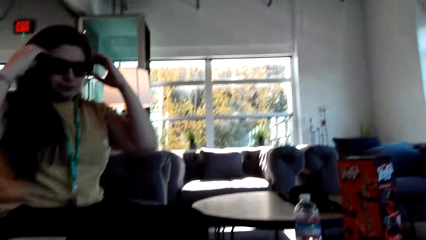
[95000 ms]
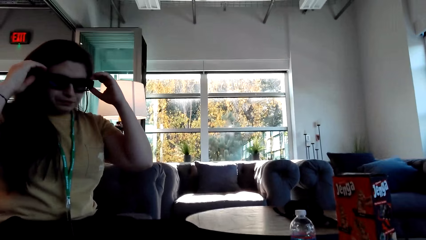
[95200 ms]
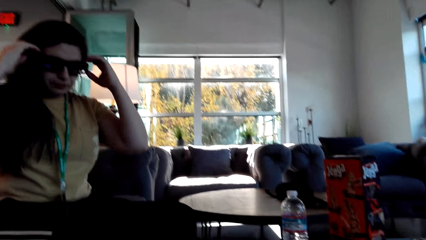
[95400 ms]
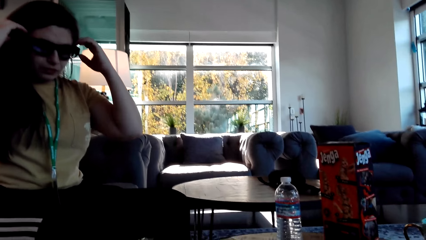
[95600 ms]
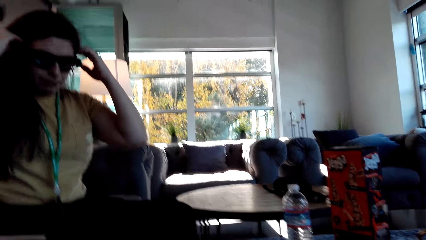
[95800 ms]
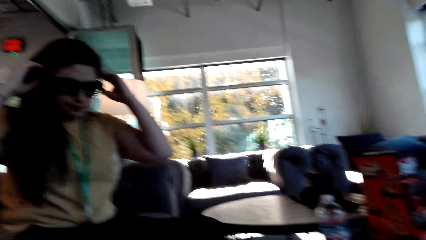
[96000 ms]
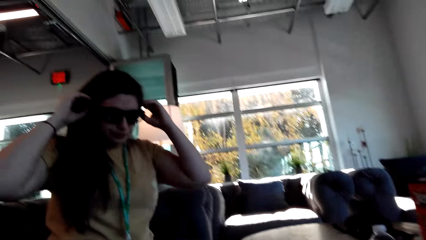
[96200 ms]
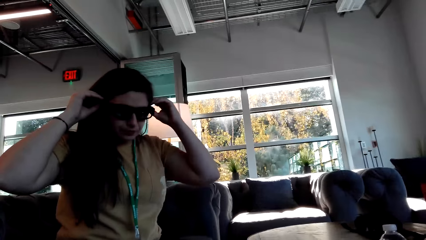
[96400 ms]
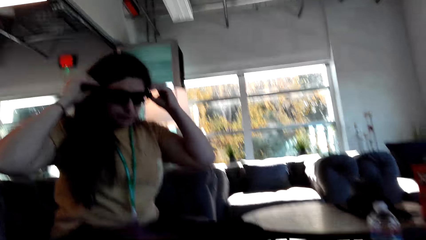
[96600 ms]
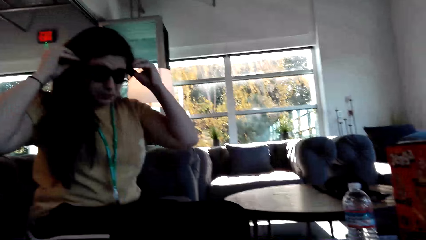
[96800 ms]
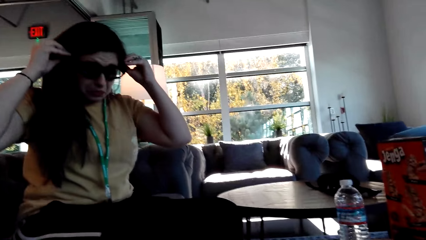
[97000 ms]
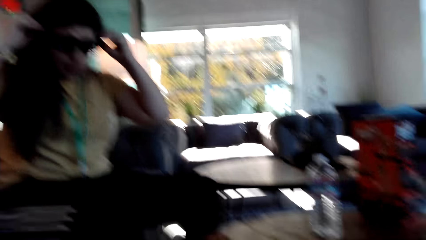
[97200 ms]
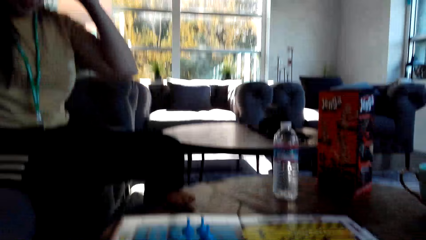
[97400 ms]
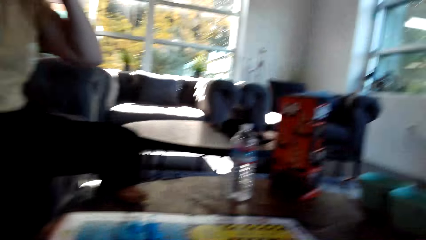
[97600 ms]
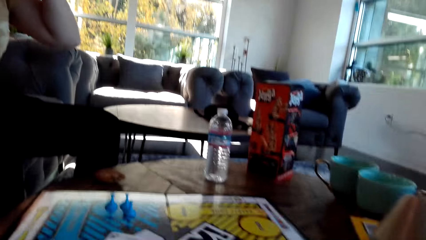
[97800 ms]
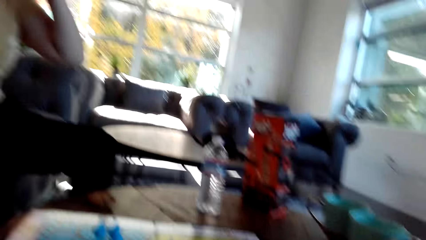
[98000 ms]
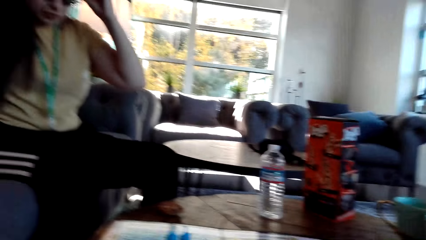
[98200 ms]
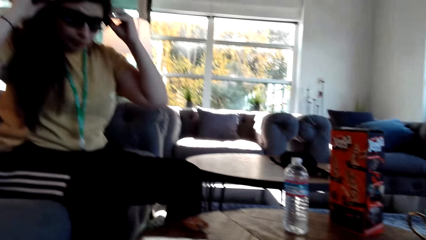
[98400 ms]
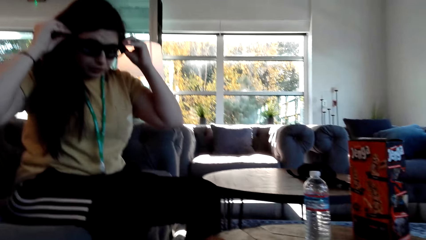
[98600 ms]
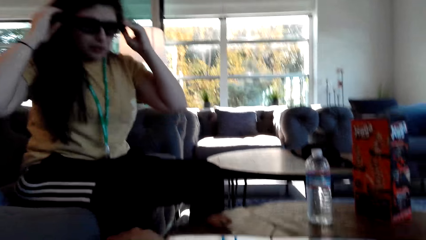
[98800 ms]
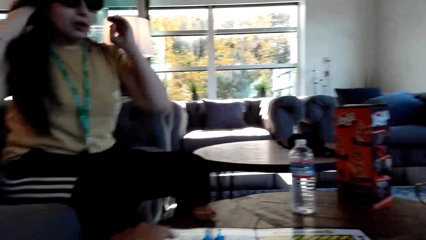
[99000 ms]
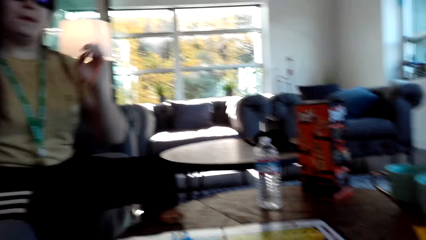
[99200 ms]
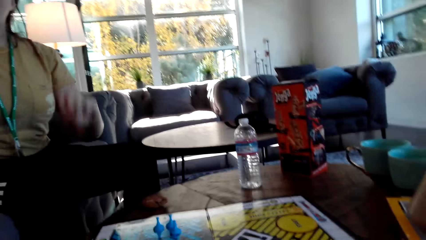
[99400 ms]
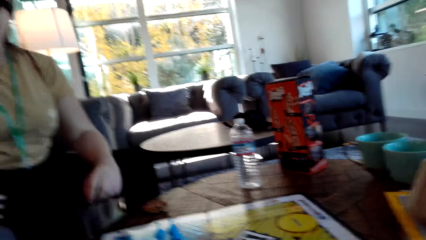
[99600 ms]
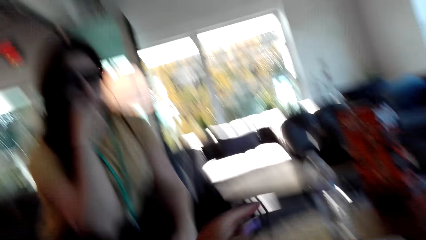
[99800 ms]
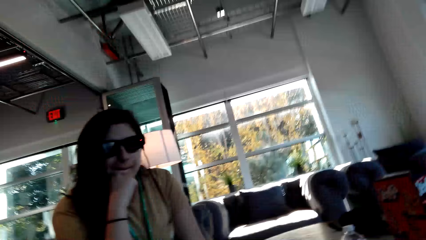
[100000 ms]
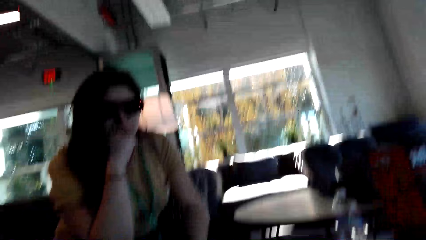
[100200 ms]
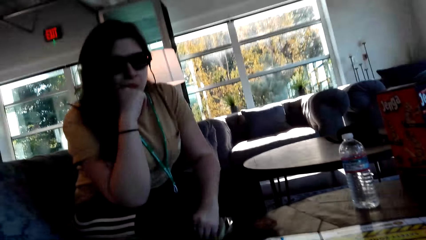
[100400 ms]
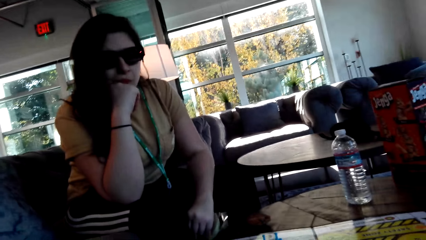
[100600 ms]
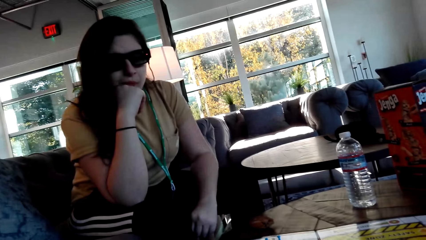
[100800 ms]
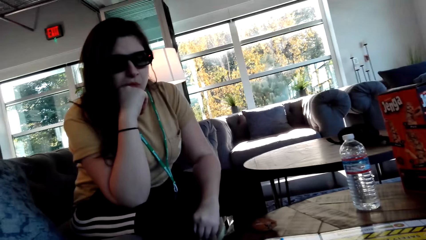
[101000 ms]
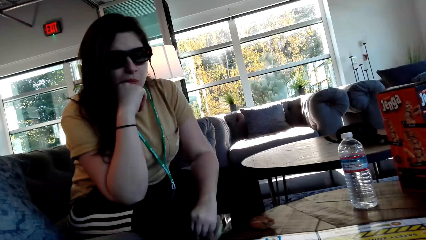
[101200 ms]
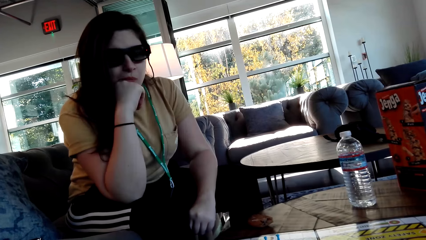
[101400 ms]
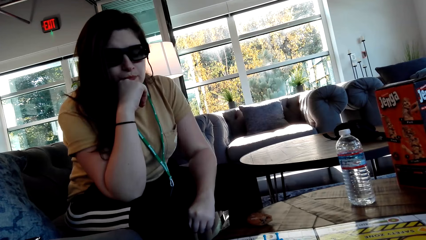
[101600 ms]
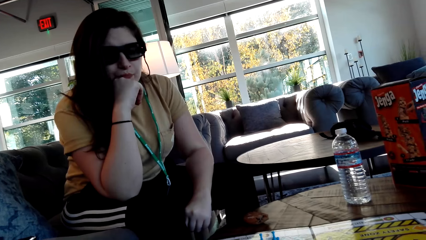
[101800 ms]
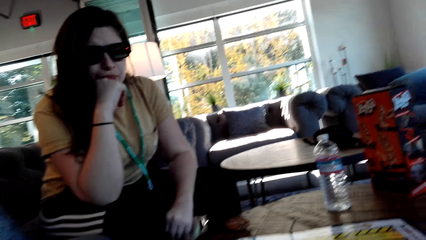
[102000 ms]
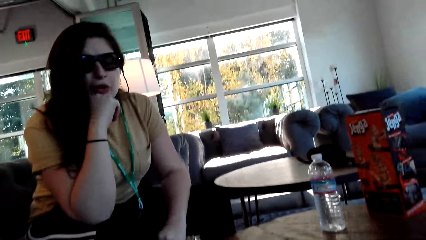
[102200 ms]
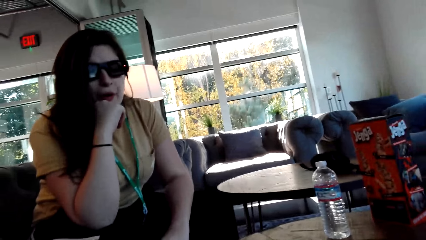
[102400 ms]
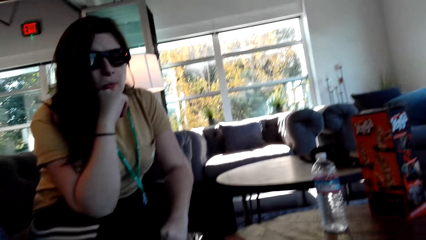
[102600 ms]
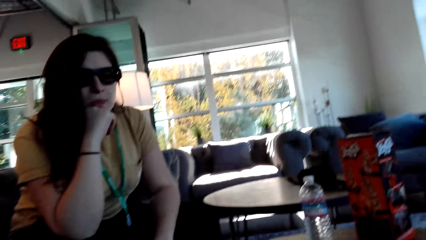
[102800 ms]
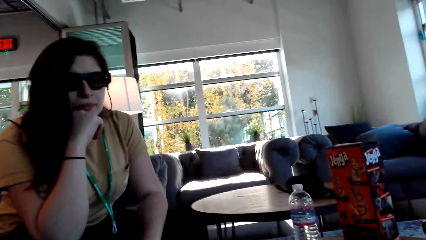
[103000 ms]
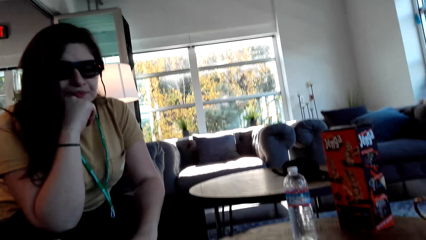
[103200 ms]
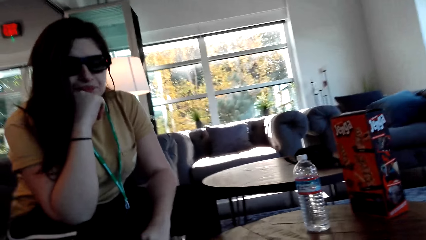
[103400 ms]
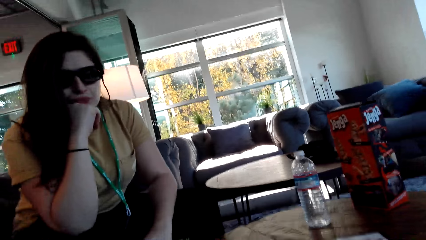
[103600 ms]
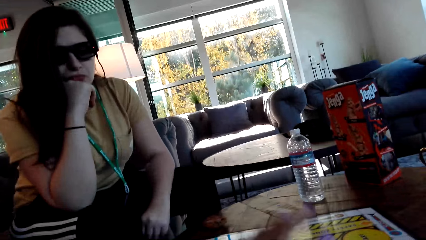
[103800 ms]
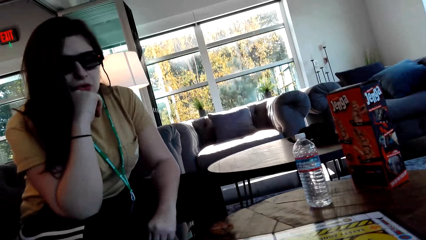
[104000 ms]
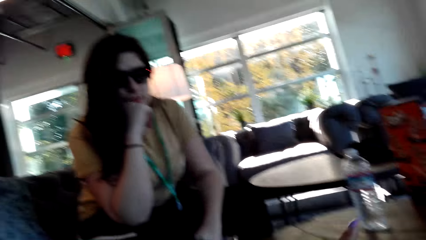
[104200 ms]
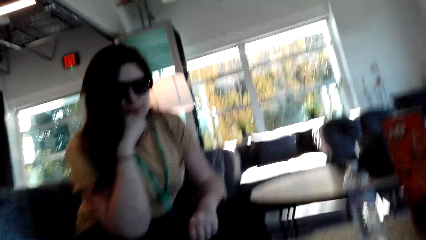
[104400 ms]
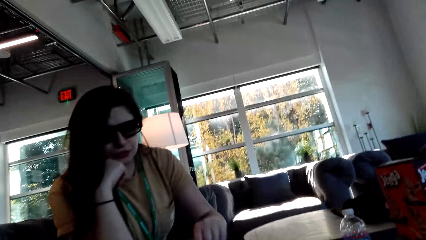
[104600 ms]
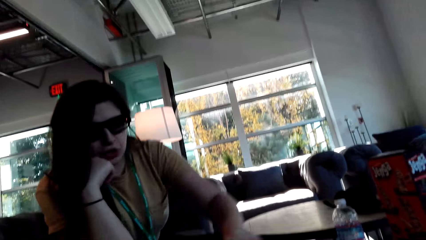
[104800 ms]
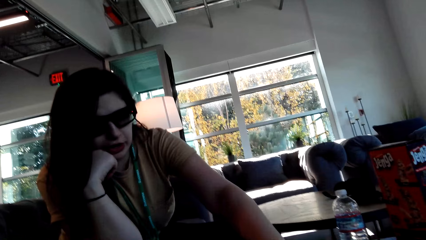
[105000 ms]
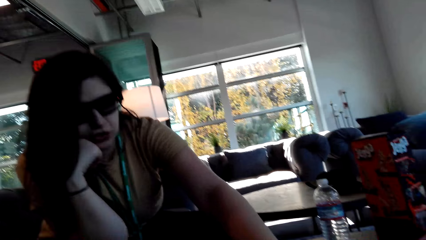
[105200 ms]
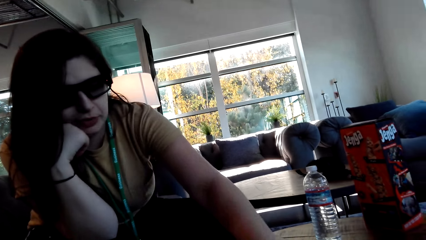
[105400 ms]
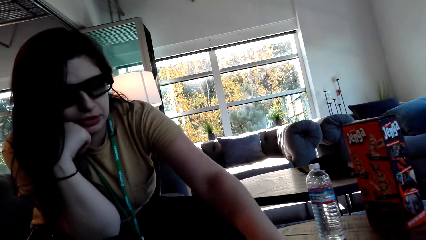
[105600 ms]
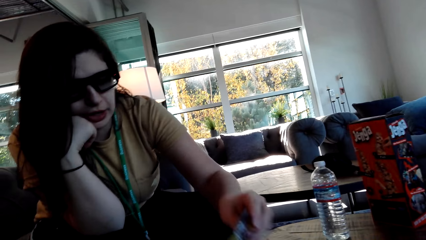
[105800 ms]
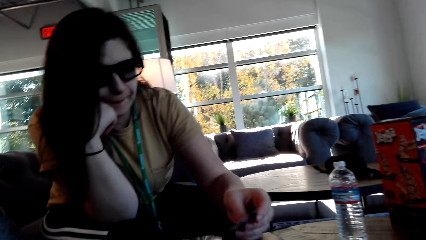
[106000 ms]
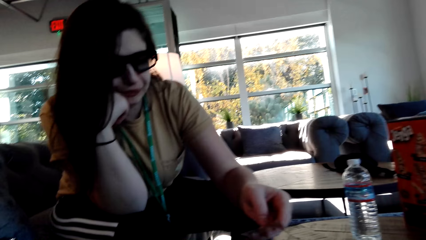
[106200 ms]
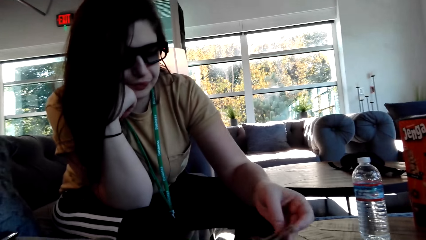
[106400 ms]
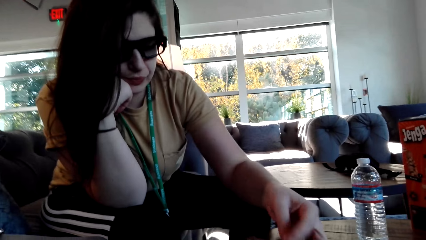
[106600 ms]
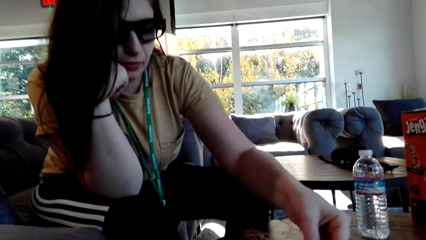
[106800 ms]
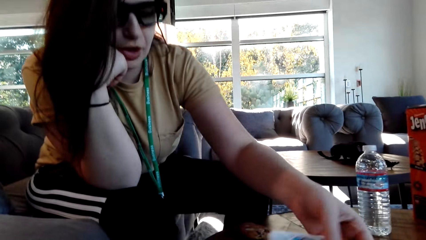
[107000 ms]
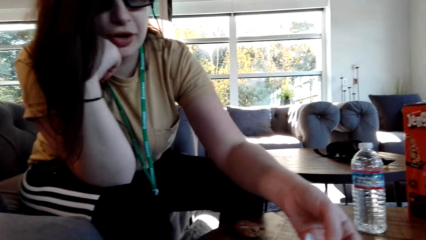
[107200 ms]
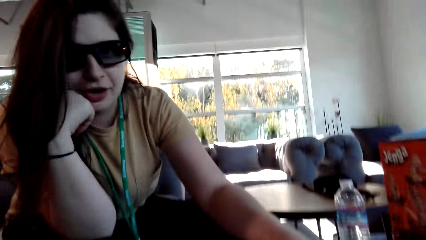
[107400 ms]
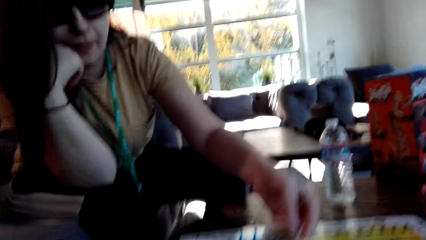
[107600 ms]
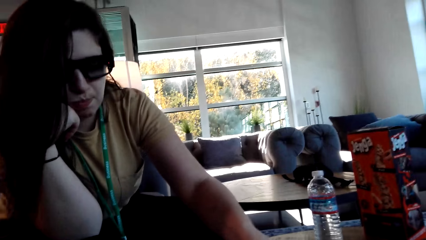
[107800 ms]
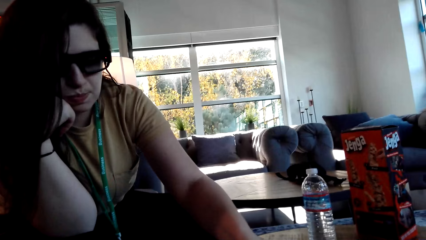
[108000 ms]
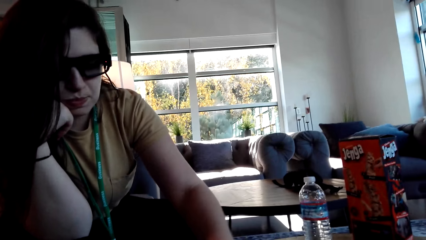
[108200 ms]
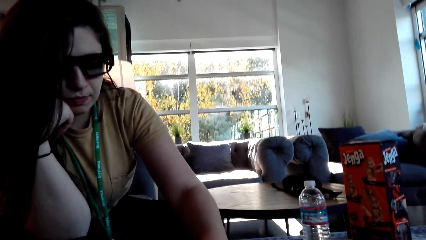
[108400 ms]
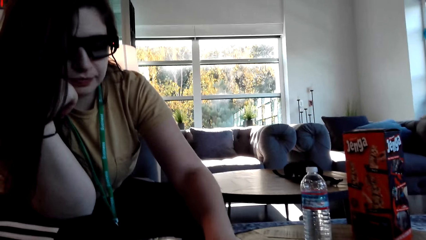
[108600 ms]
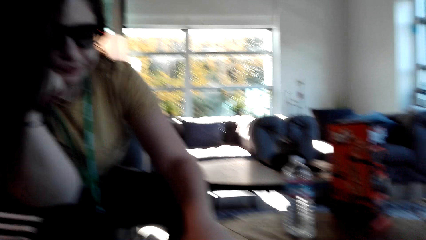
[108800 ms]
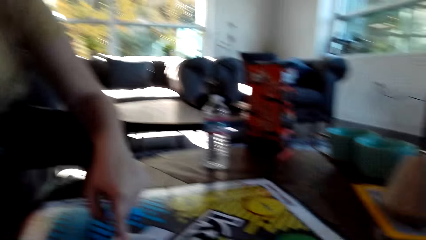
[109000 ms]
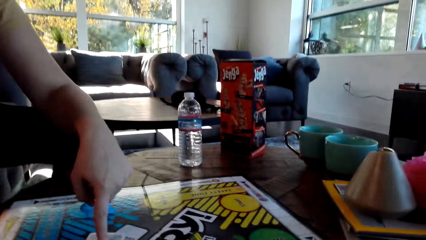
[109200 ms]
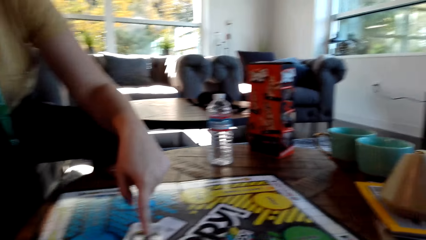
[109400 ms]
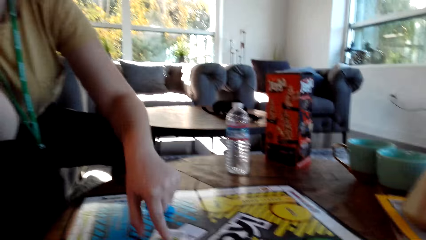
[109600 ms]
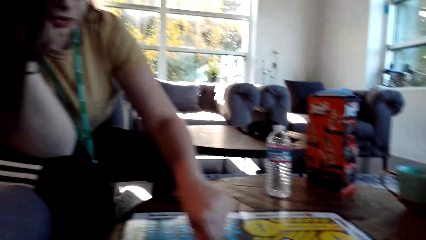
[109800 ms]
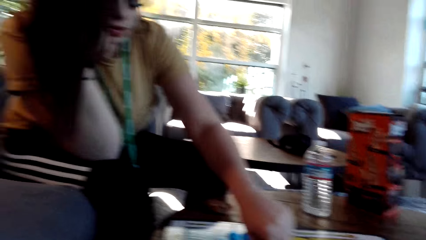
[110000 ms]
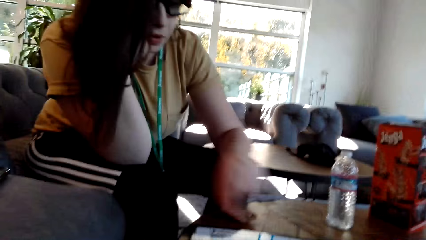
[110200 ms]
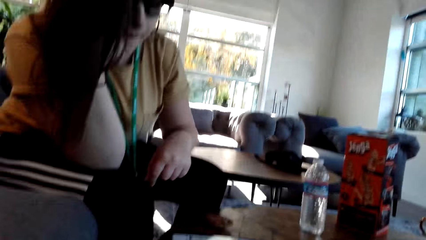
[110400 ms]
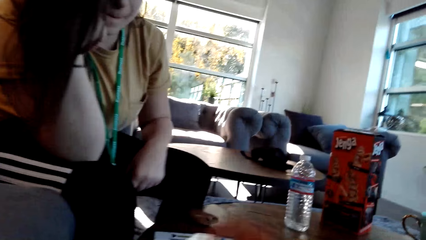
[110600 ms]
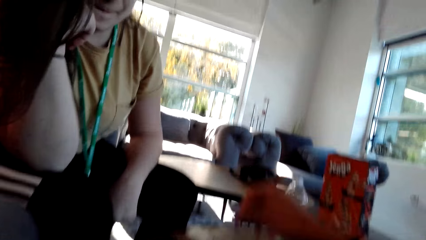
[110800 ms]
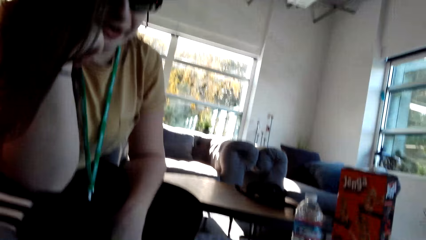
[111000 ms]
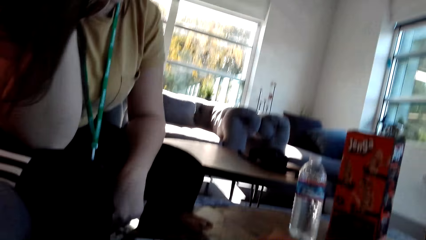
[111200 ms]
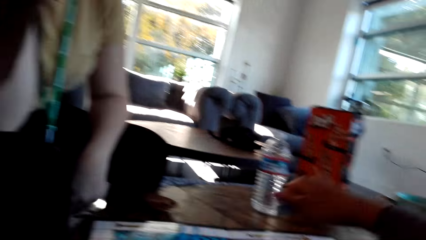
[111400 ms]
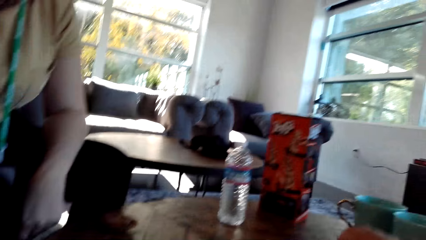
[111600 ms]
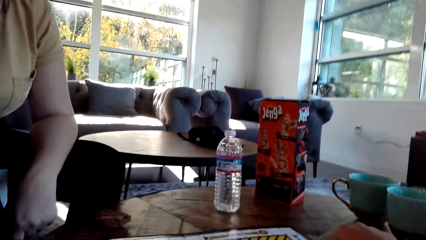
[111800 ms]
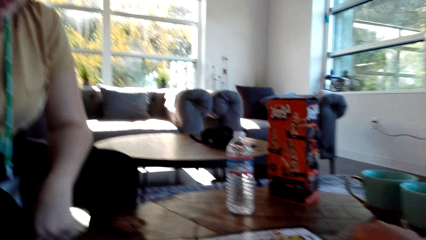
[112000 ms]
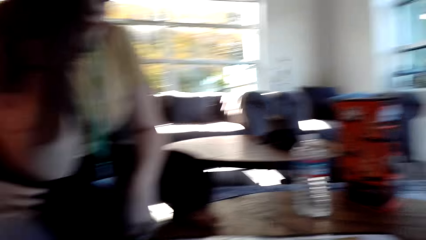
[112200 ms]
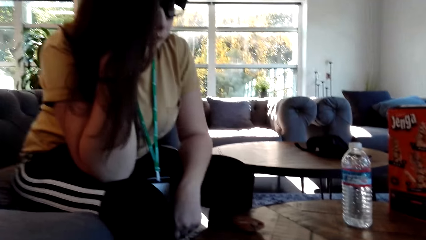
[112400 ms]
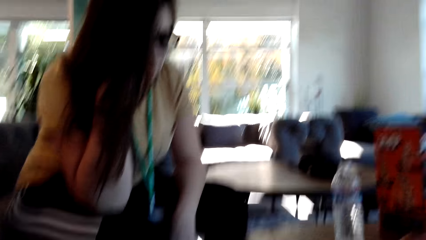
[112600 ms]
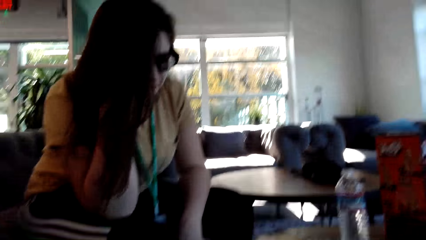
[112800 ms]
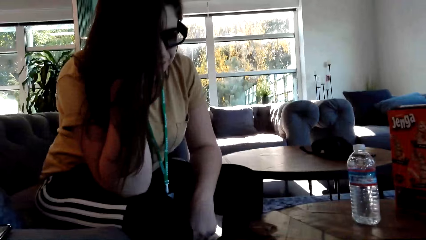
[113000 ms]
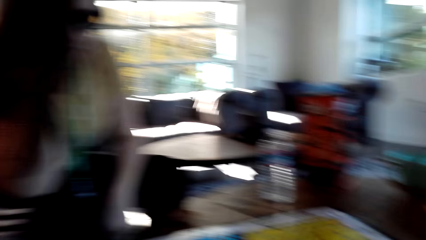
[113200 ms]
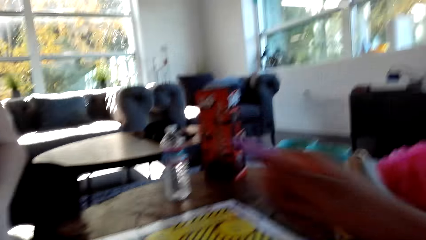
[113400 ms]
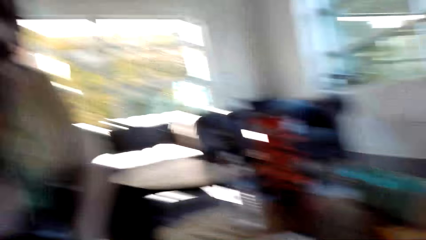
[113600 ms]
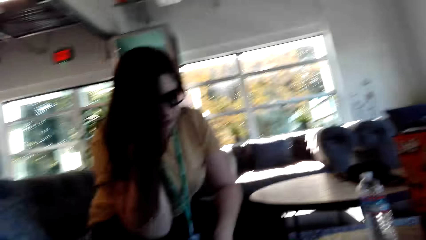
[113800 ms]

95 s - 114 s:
A woman adjusts her spectacles. The camera wearer makes a gesture. The woman plays the Sorry game, picks a card and puts the card on the board. The camera wearer dialogues with the woman. They make a gesture.
